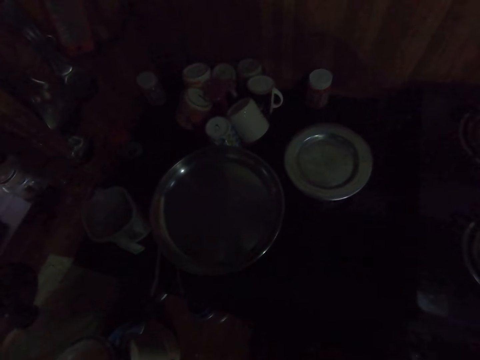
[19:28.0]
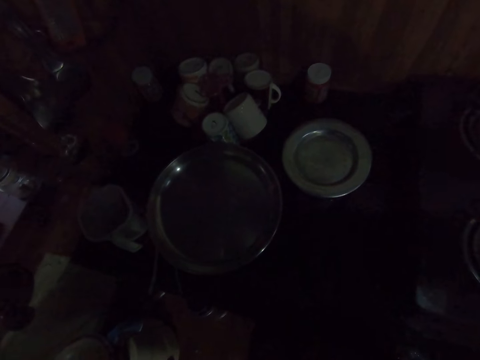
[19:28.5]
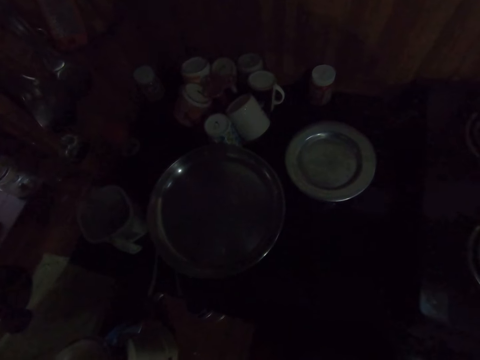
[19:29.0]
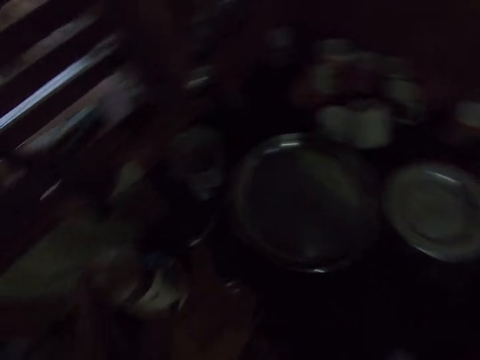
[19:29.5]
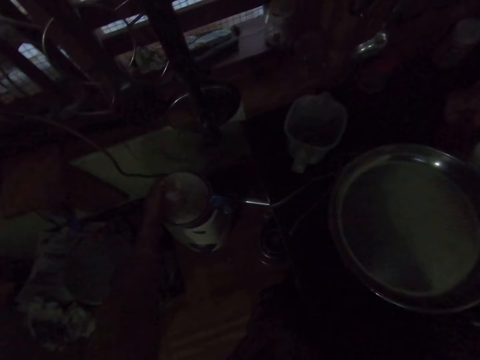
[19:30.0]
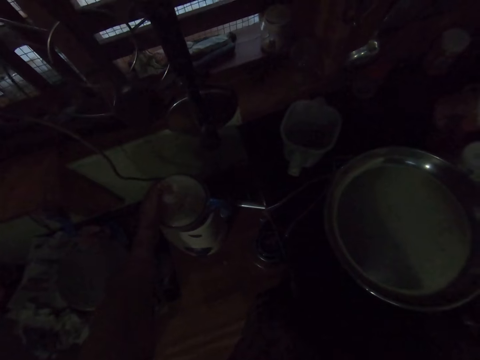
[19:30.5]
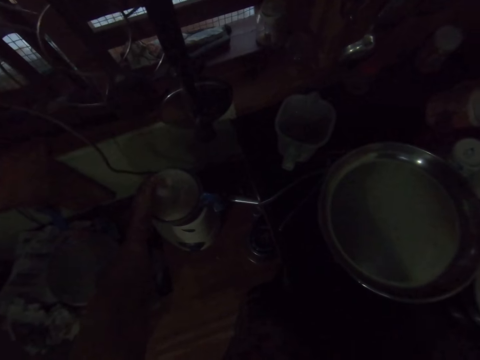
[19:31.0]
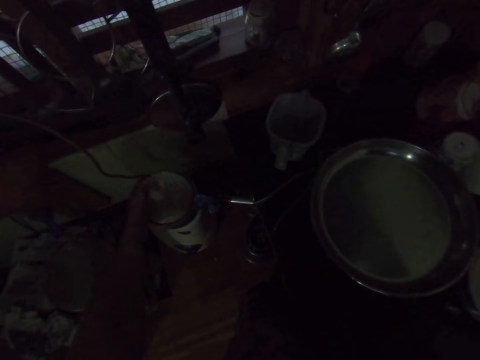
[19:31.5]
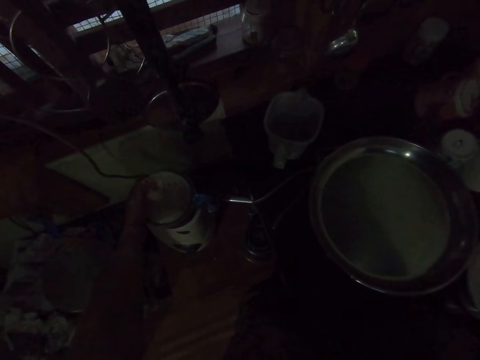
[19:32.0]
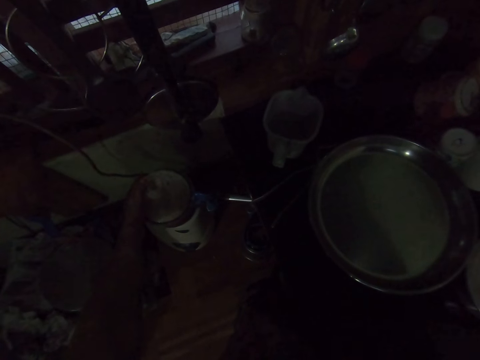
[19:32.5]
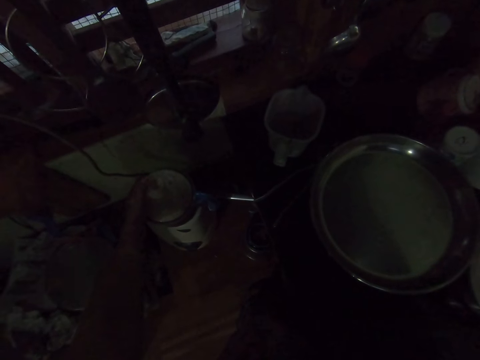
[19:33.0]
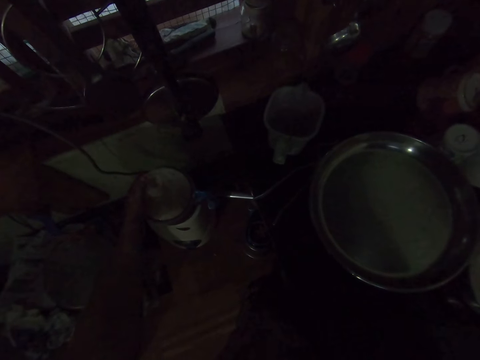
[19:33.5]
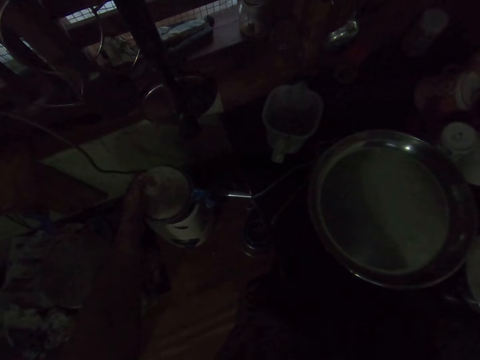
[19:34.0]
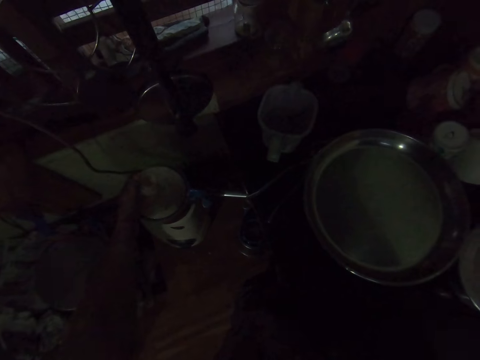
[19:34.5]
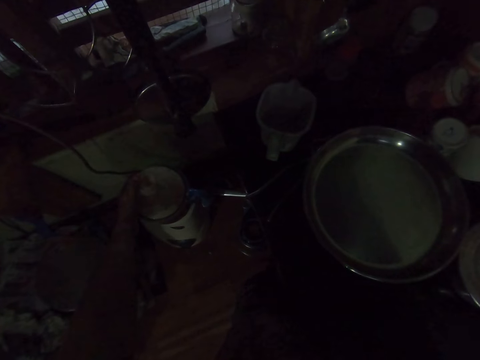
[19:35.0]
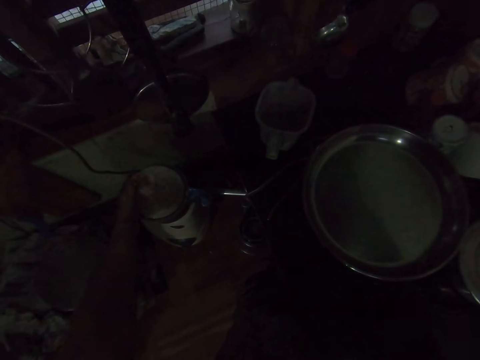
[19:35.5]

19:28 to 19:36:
The camera wearer looks at the blender.

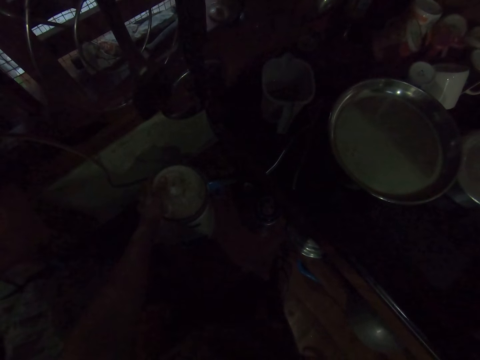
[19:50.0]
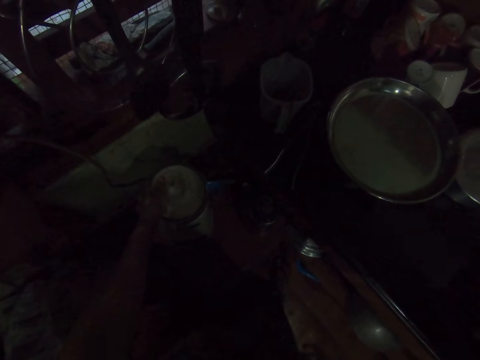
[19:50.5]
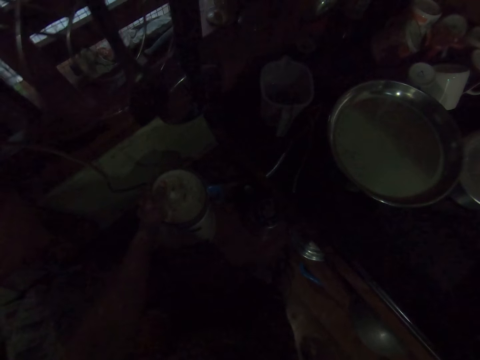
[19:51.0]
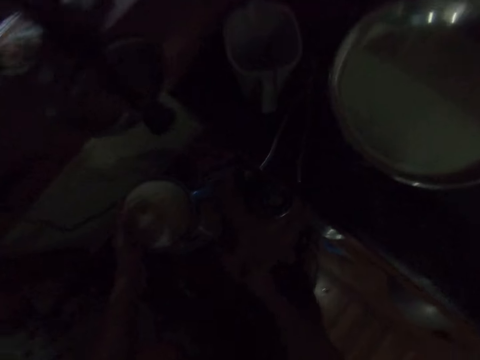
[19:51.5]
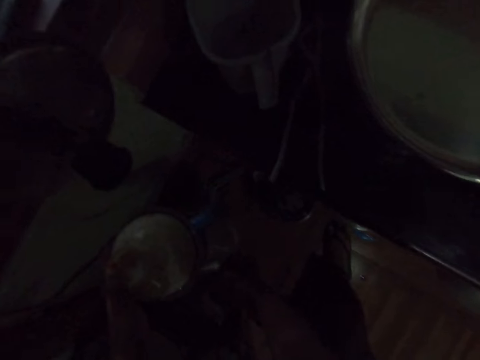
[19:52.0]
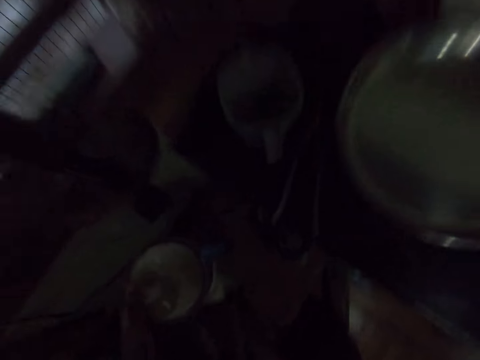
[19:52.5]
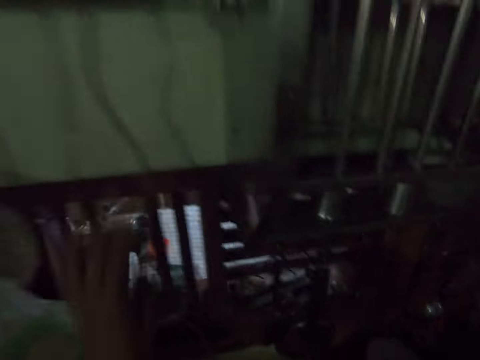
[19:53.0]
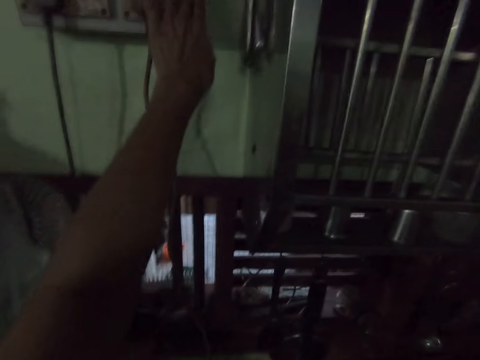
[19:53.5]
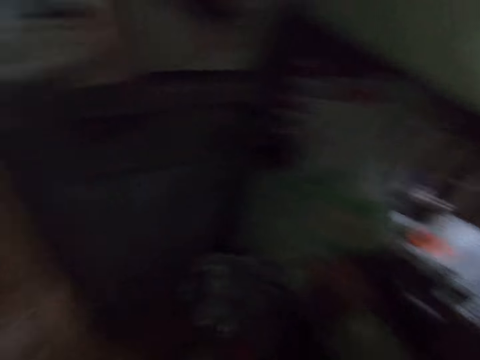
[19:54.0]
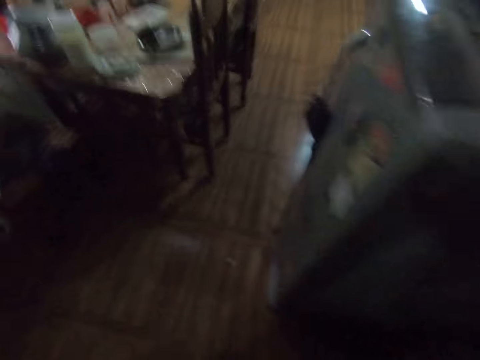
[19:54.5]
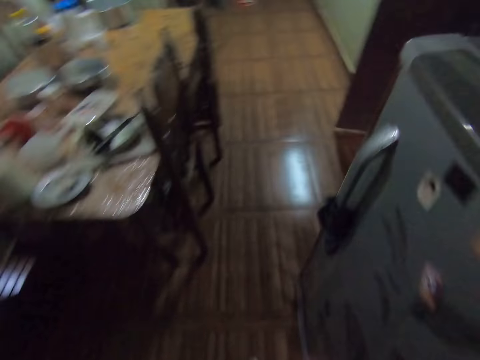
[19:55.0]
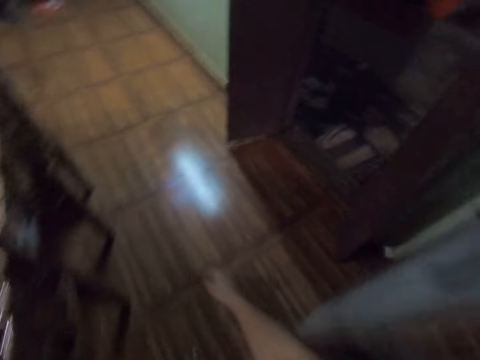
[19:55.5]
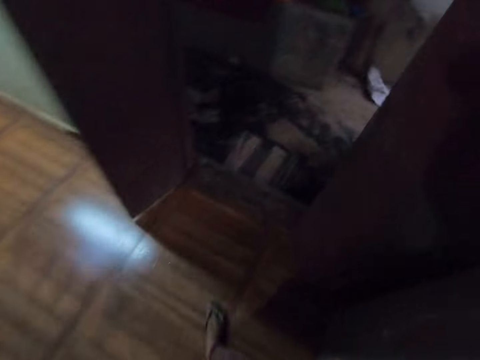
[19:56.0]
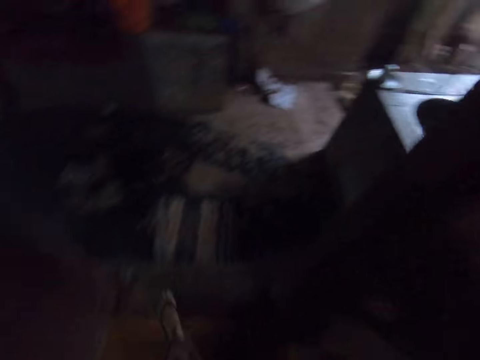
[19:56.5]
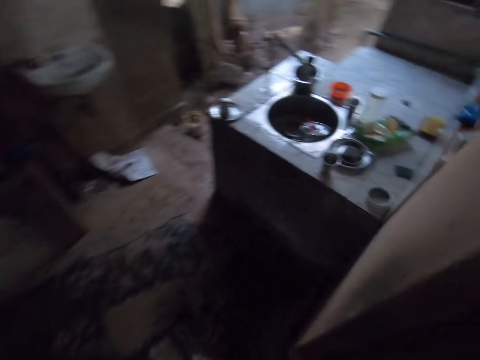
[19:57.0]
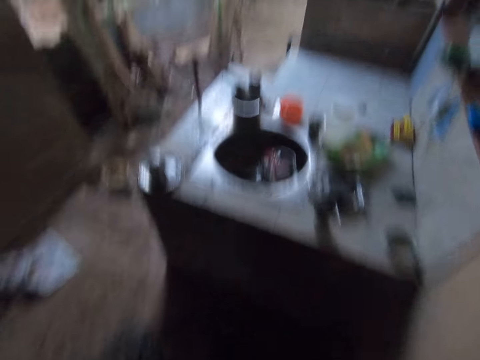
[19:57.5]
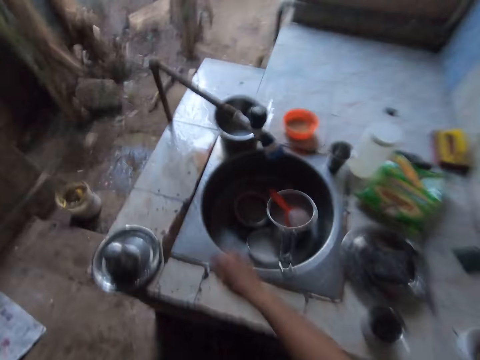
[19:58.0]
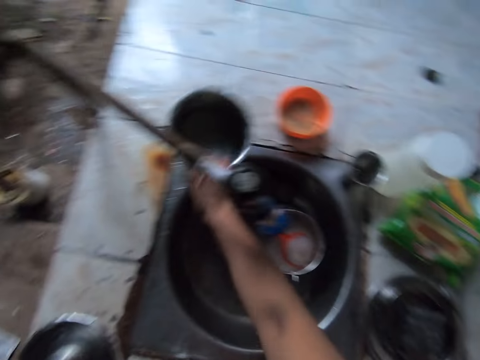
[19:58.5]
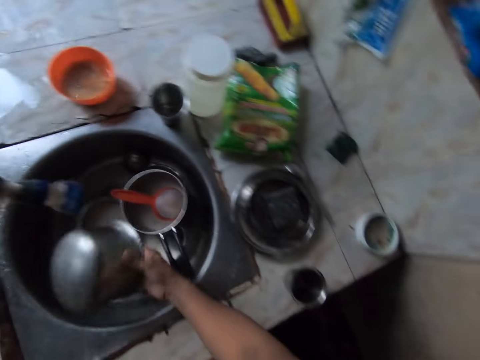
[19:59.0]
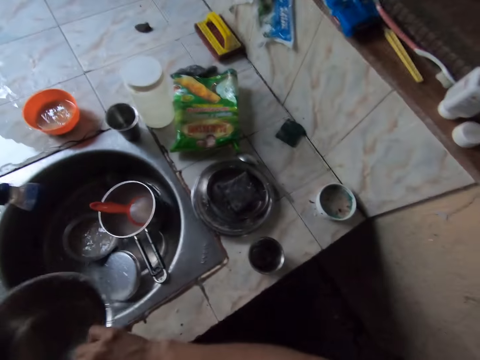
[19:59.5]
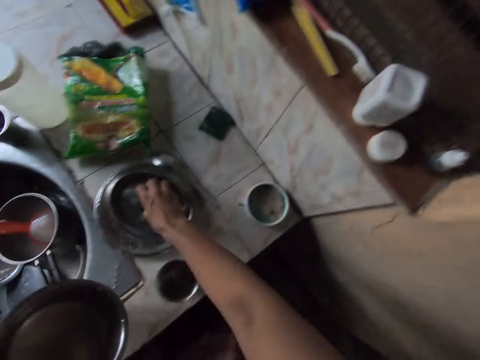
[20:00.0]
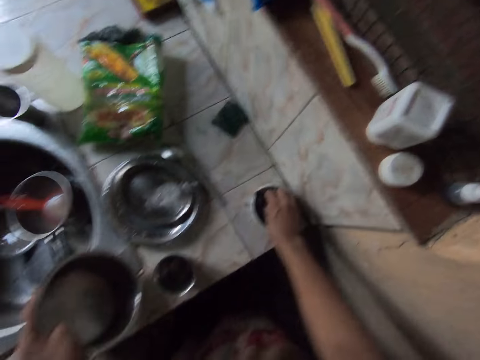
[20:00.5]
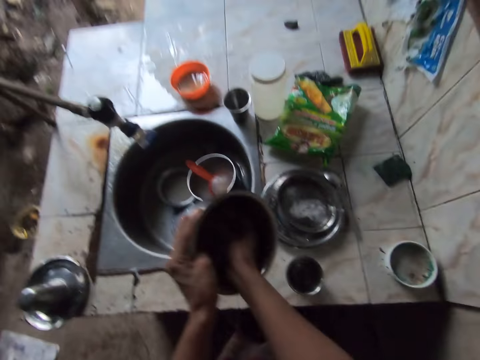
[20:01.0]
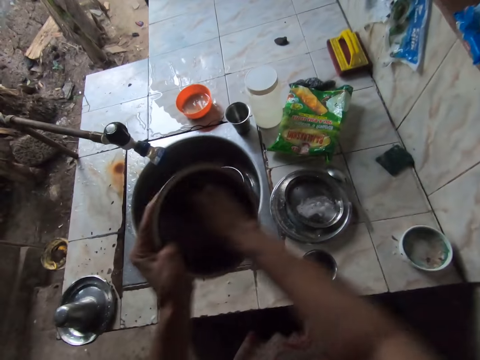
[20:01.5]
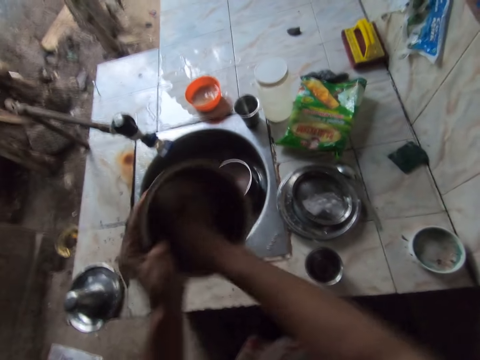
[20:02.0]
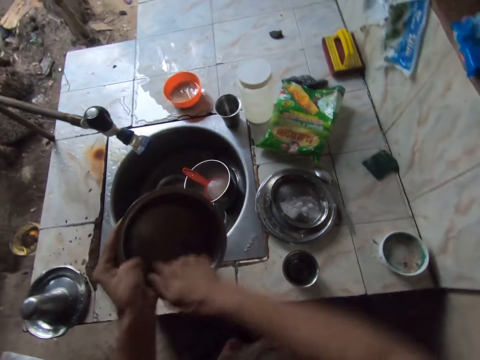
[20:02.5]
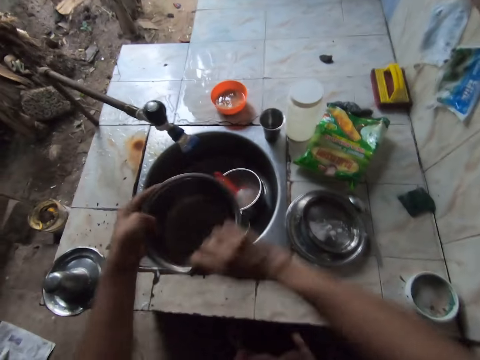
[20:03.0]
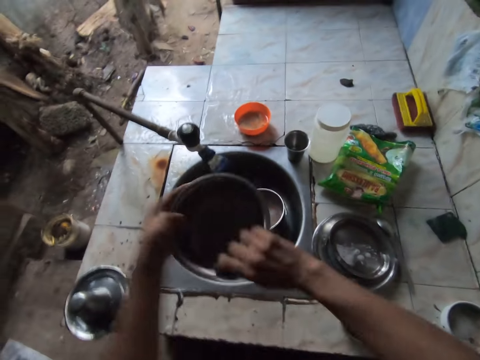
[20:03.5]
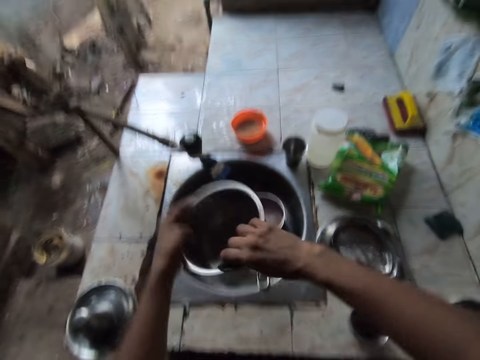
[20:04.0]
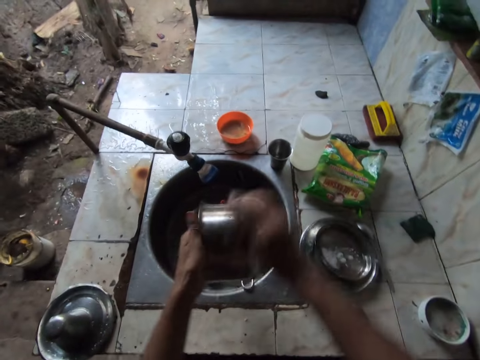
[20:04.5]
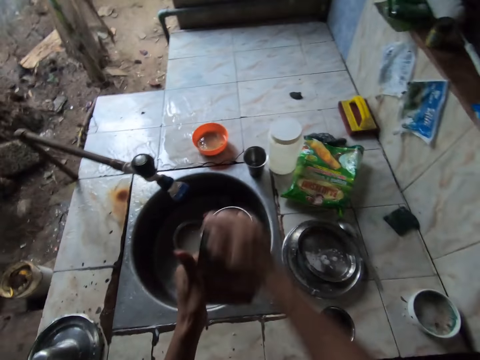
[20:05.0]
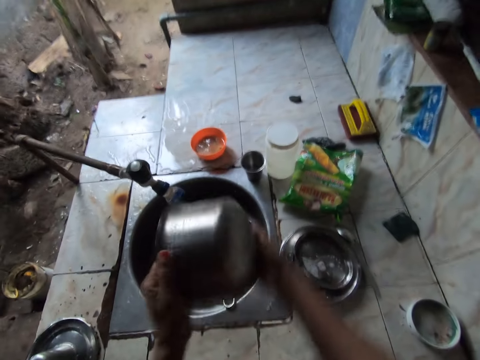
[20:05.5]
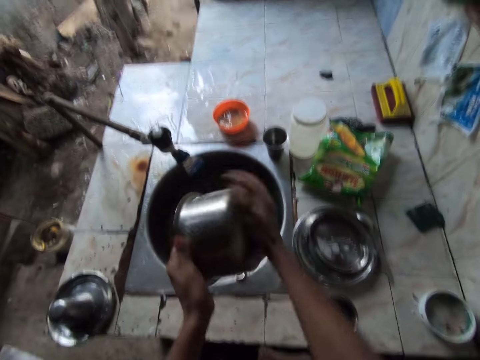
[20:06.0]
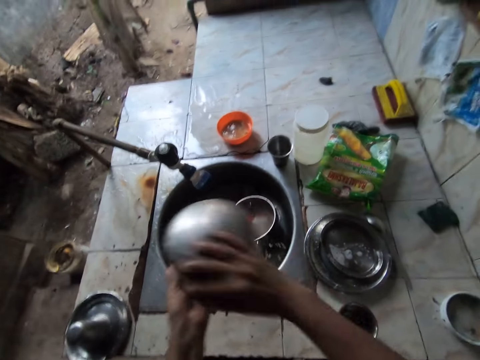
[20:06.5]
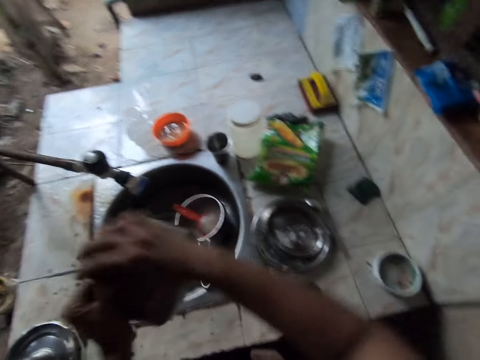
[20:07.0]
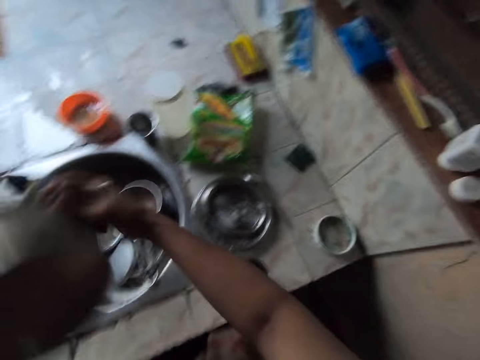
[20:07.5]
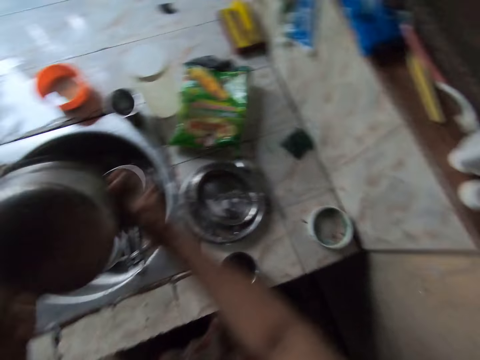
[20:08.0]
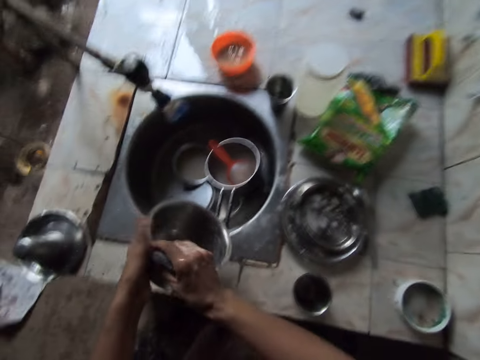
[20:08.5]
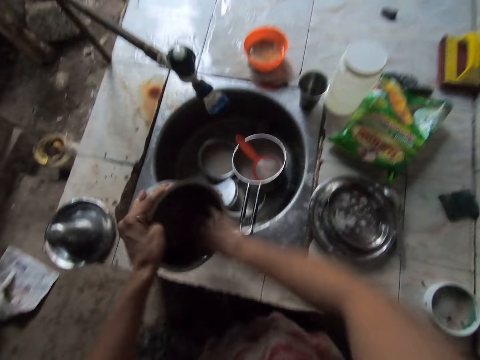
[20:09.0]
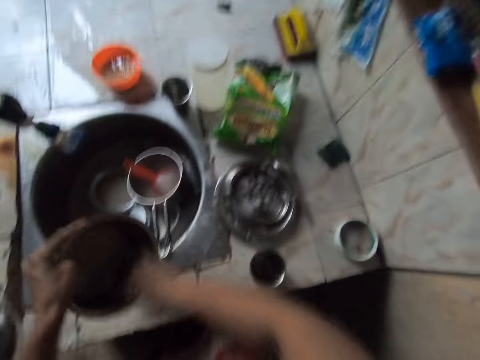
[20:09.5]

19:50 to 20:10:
The camera wearer turns off the blender. He touches a switch on the wall with his left hand. He turns off the switch. He walks out of the kitchen into the room. He picks up a pot from the countertop with his right hand and passes the pot from his right hand to his left hand. He pours water in the sink. He picks up the sponge from the stainless bowl with his right hand. He dips the sponge in his right hand in a bowl of soap. He washes the pot in his left hand with the sponge in his right hand. He drops the sponge in his right hand on the bowl.
